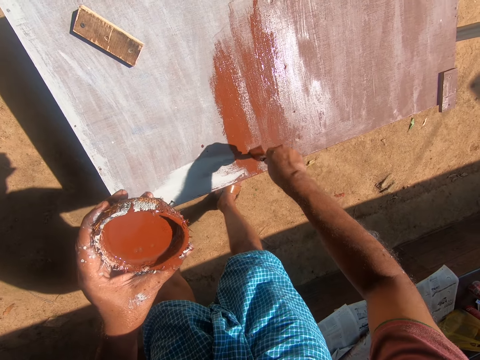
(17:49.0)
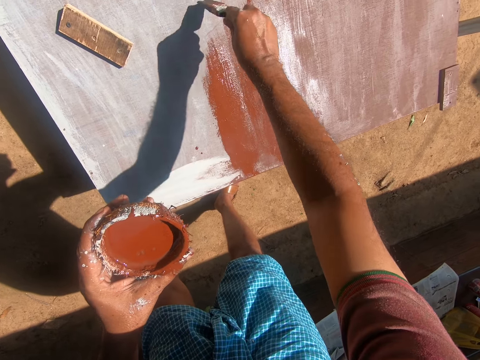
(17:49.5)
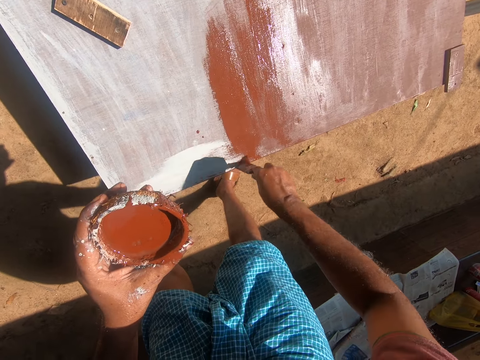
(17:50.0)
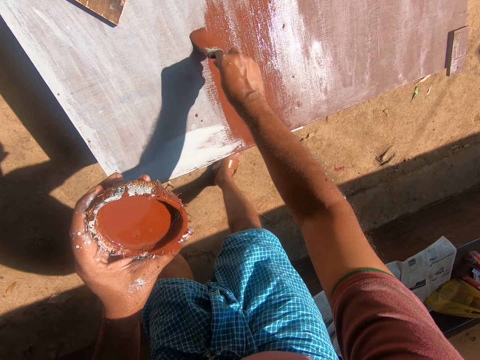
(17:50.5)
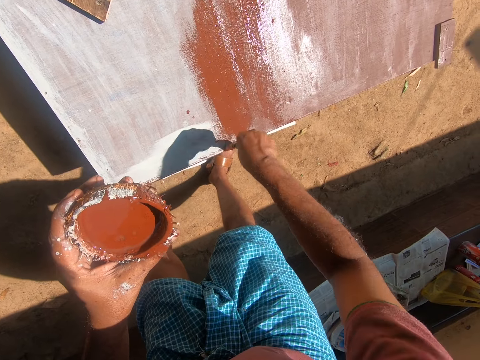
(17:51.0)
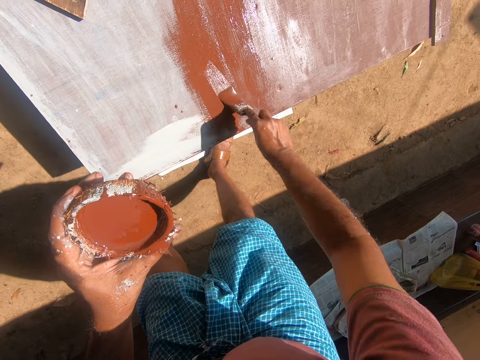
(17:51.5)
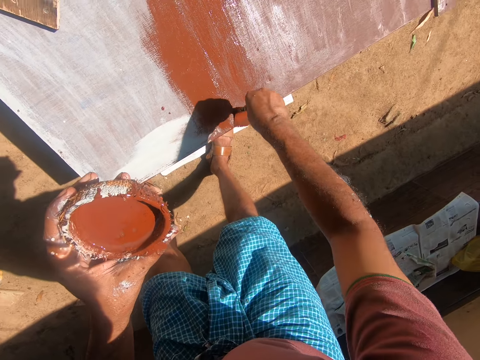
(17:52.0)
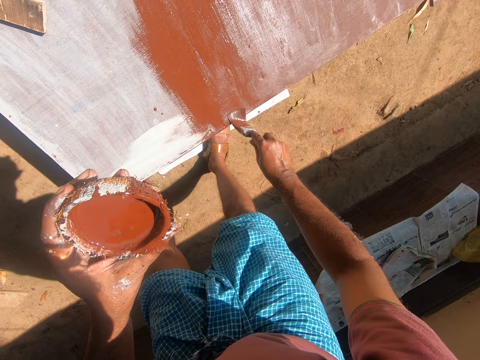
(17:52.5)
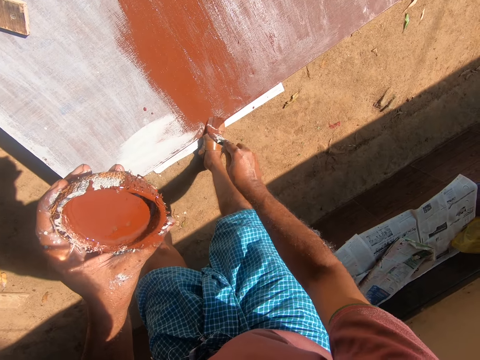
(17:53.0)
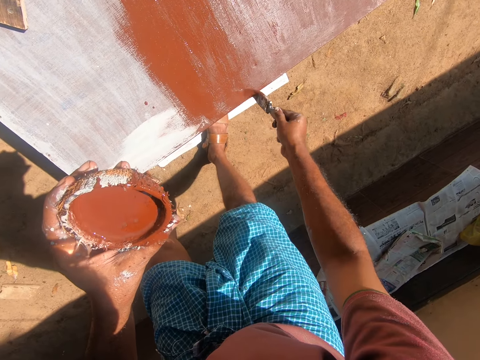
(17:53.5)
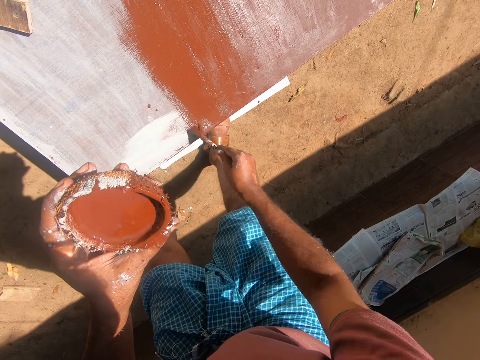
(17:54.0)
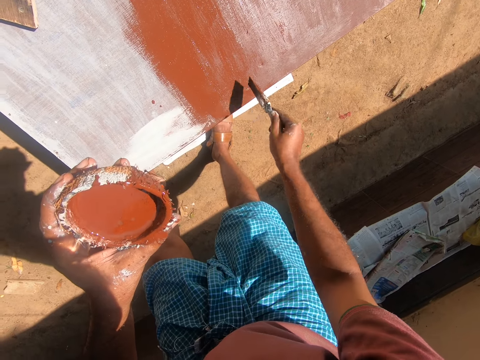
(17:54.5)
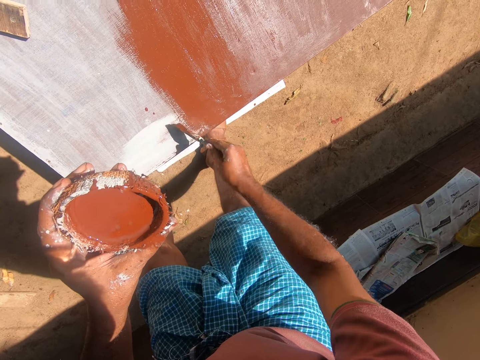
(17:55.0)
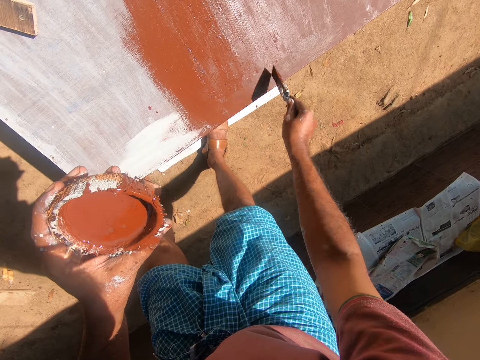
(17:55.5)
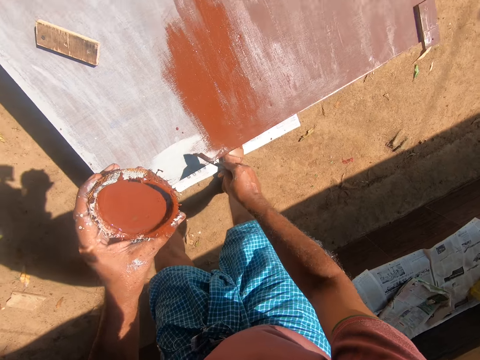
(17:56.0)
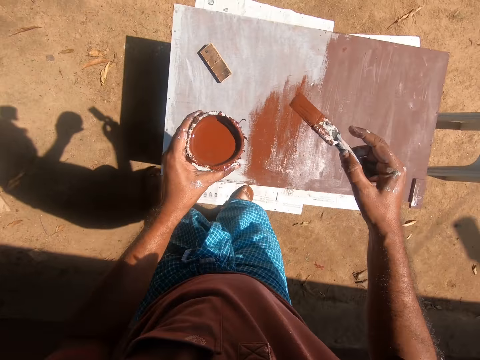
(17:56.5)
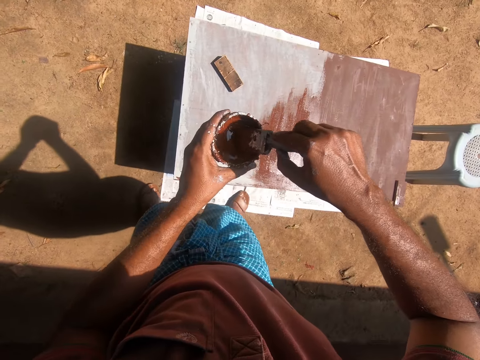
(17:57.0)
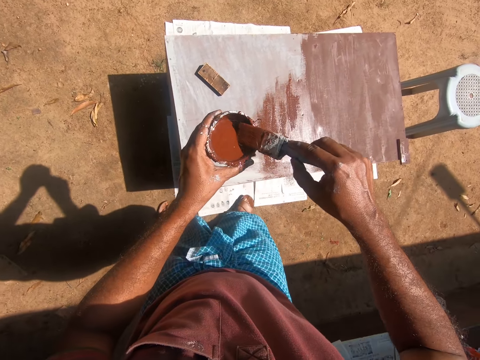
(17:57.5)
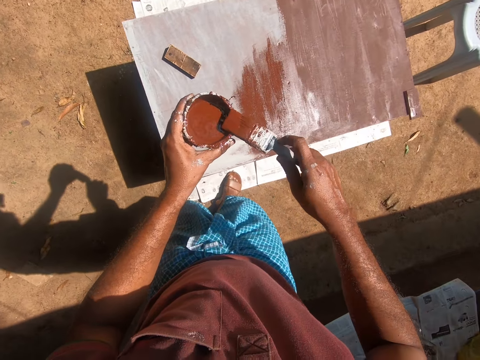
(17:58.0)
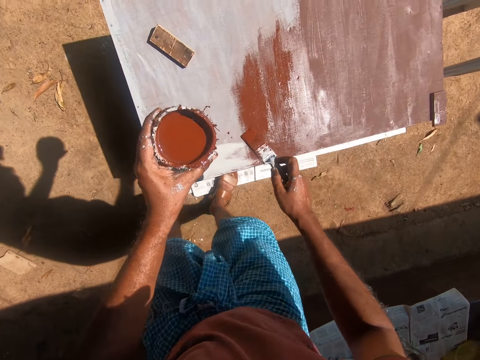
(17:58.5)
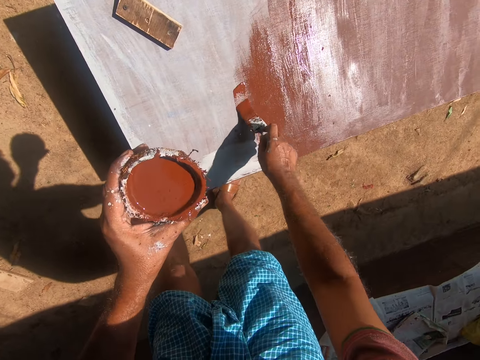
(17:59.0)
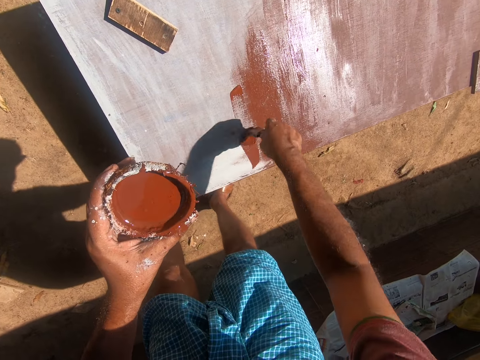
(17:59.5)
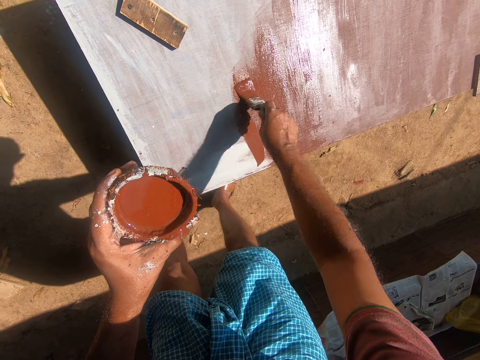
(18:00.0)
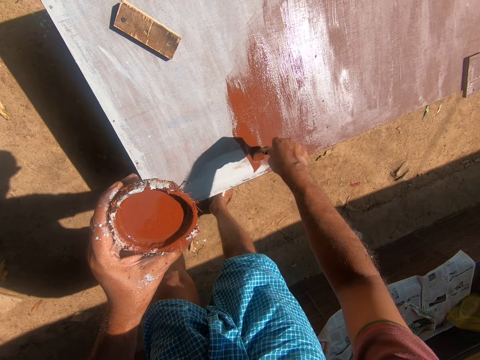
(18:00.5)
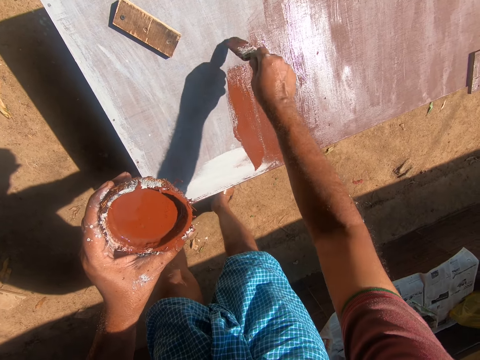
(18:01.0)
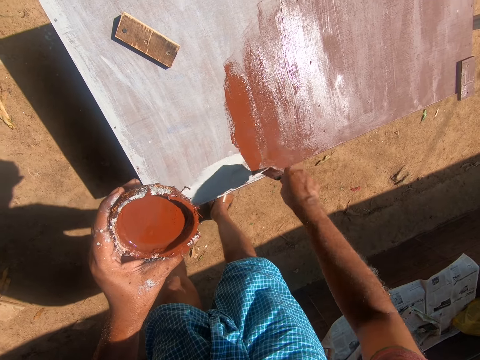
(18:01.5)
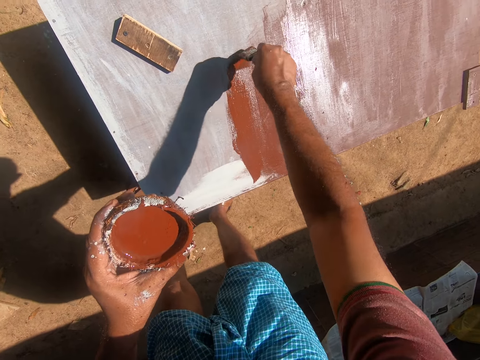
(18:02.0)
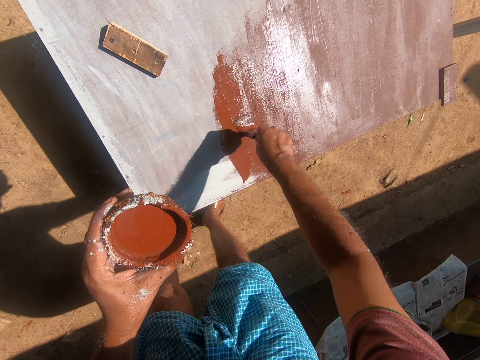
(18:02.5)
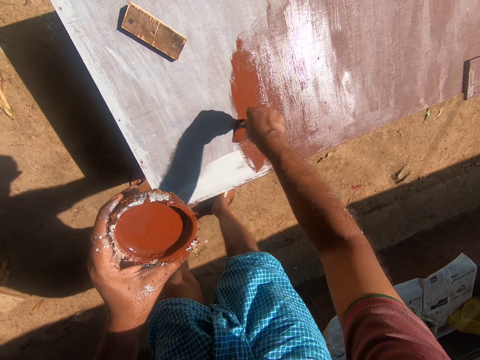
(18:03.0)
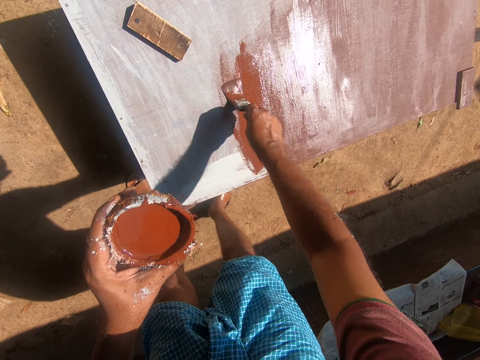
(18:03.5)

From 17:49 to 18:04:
The camera wearer dips the paint brush into the container of paint. They paint the cupboard or table with the paint brush.

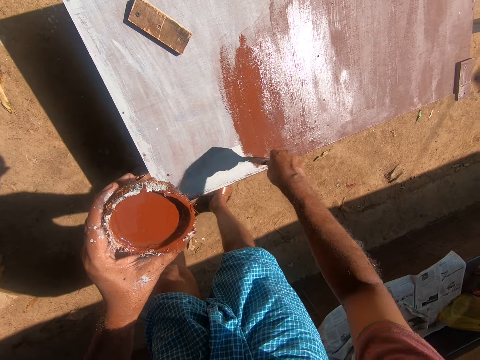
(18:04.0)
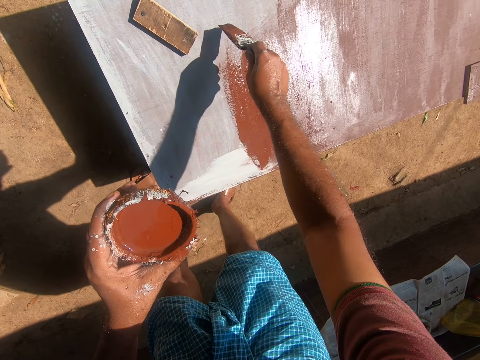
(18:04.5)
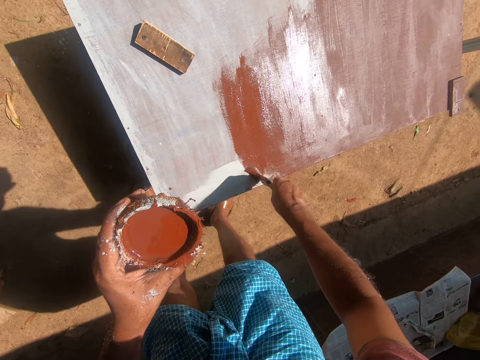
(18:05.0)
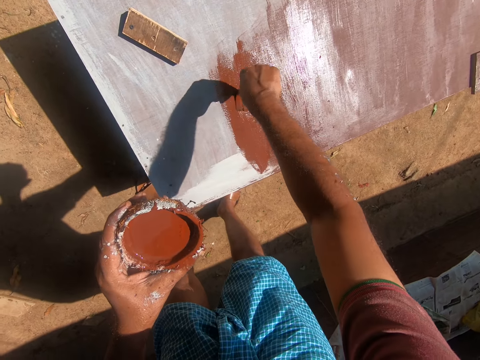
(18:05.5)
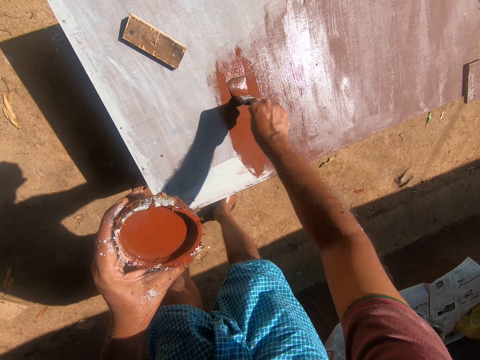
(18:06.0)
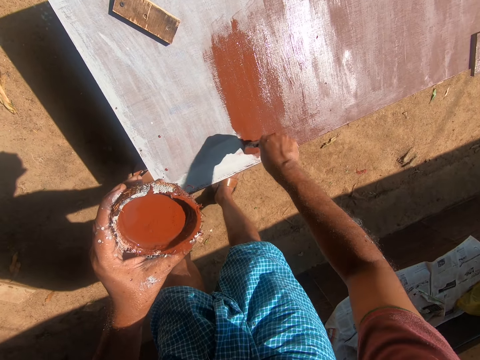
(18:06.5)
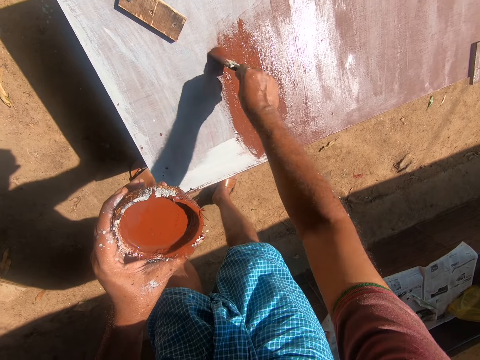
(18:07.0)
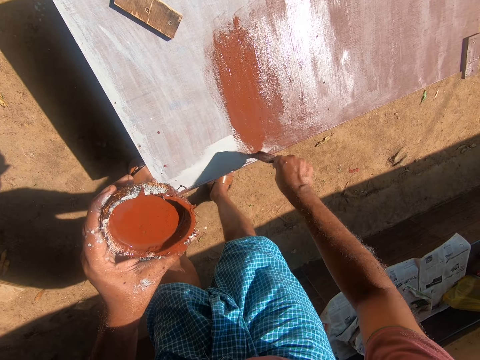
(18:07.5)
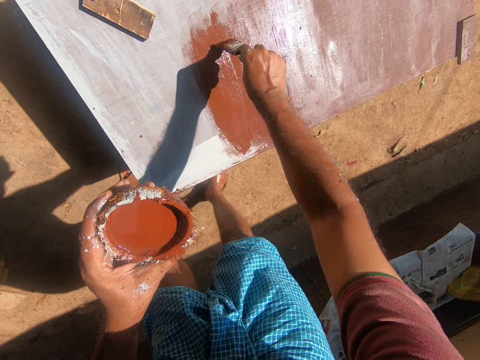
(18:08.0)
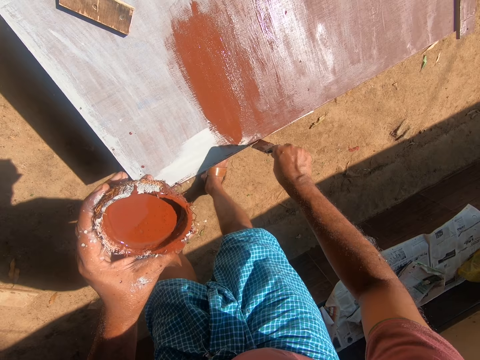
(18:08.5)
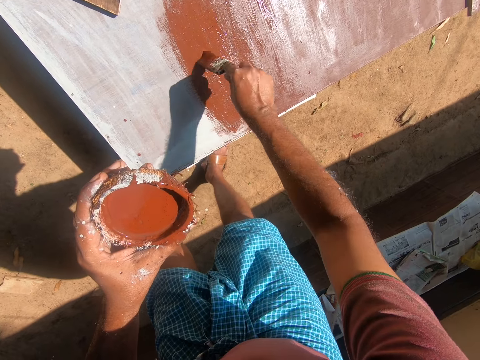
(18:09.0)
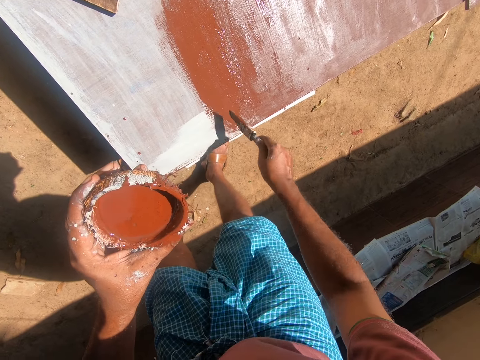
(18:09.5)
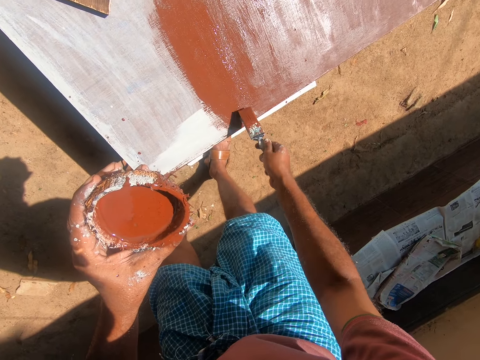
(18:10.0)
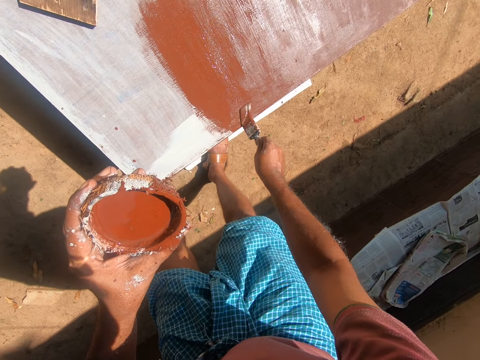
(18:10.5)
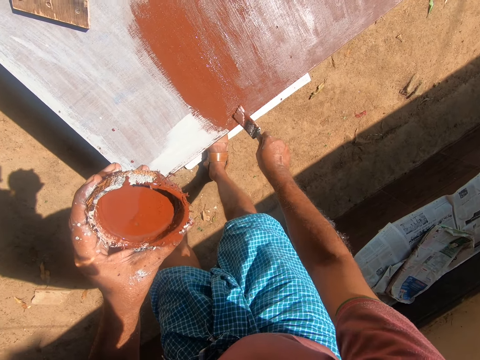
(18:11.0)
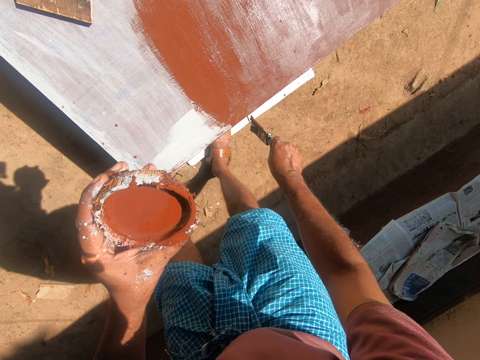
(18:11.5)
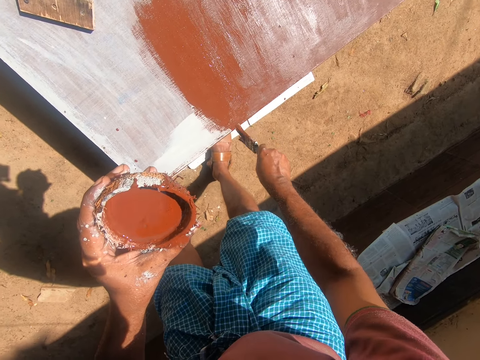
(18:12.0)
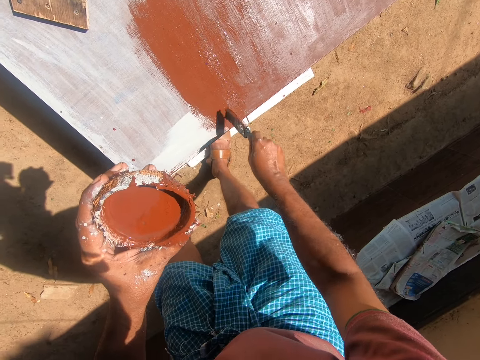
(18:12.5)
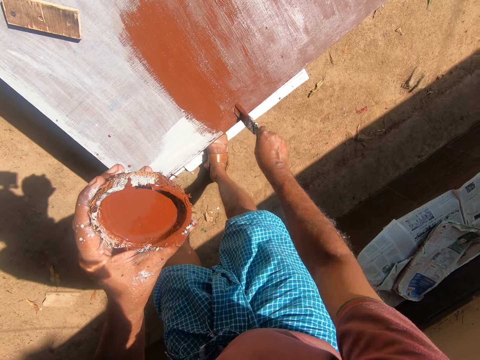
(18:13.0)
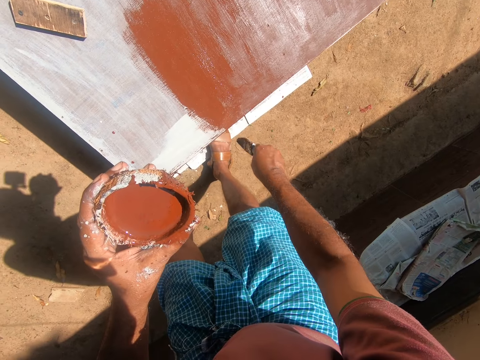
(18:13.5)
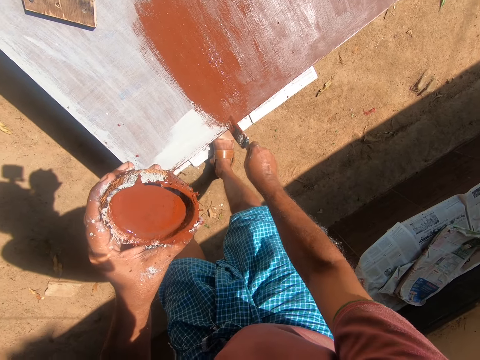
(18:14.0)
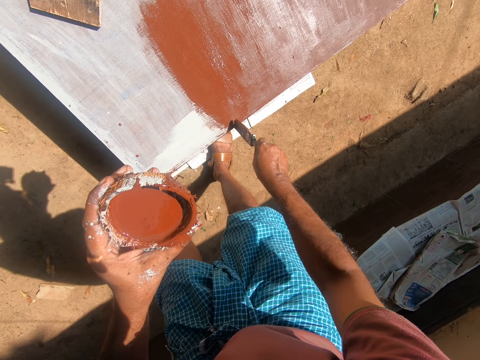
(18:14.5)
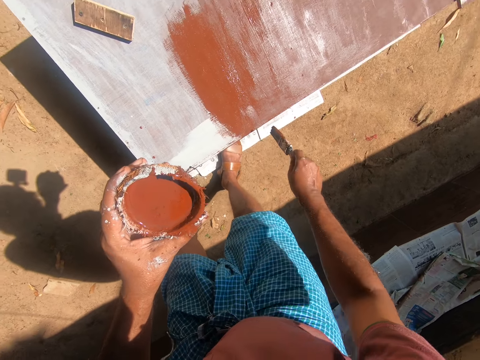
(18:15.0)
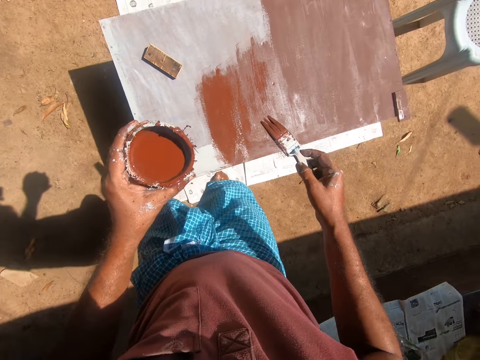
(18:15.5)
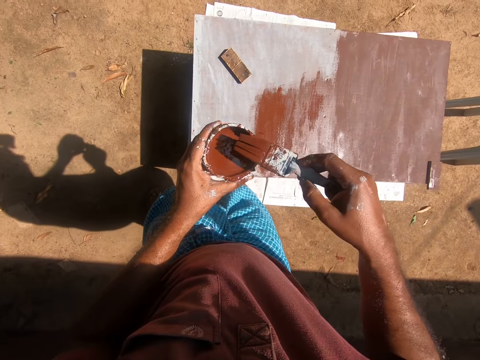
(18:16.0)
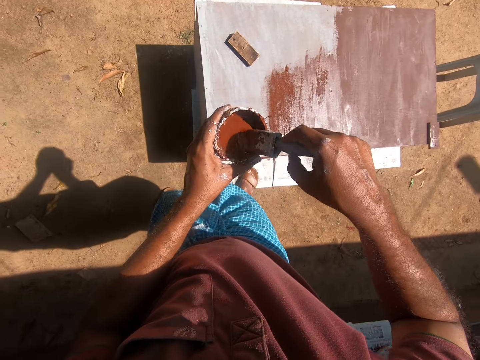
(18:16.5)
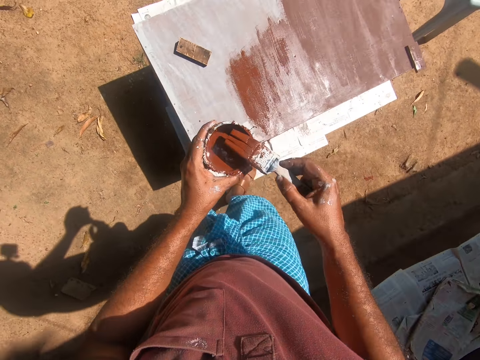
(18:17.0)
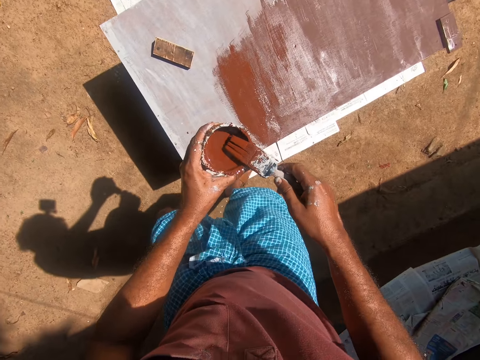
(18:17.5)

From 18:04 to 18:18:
The camera wearer dips the paint brush into the container of paint.
